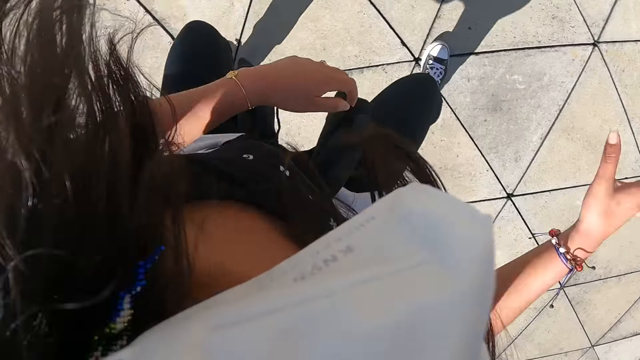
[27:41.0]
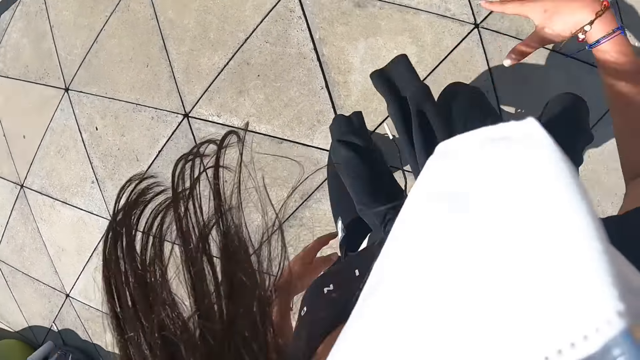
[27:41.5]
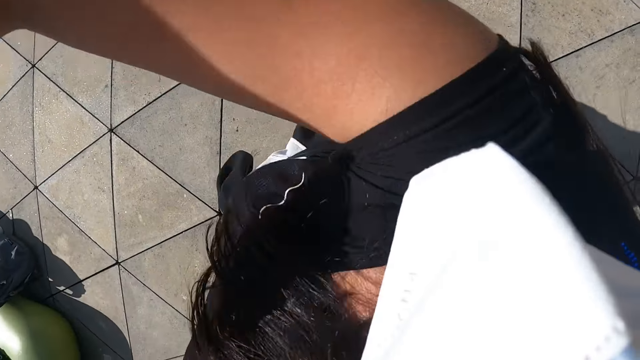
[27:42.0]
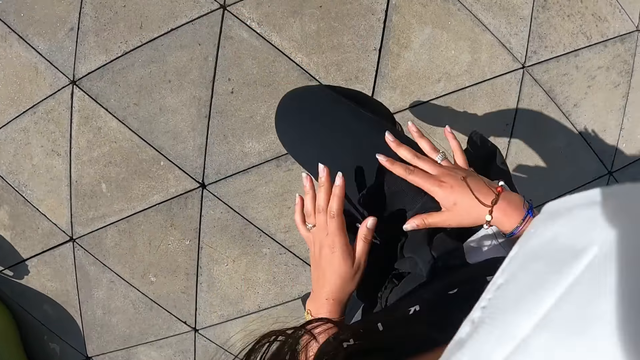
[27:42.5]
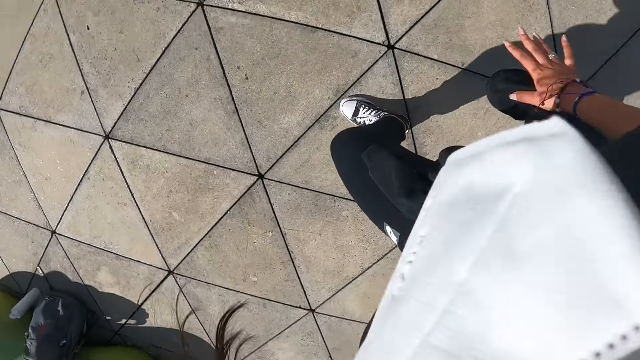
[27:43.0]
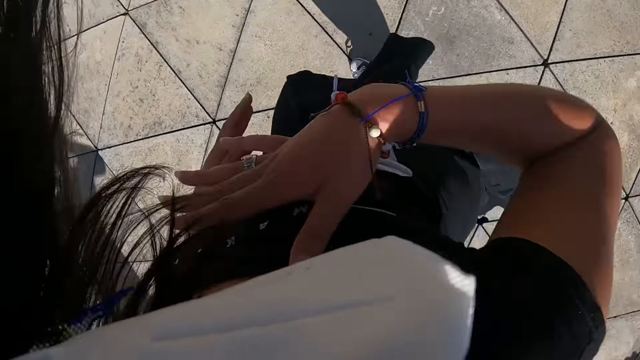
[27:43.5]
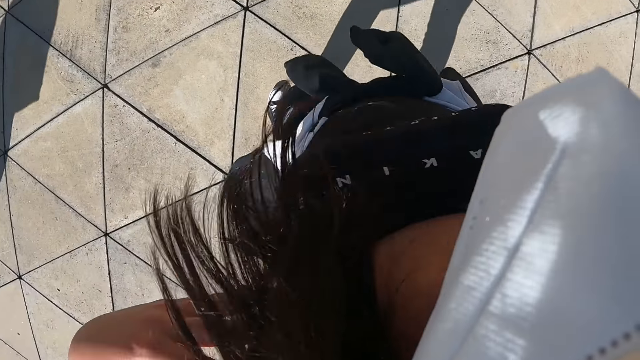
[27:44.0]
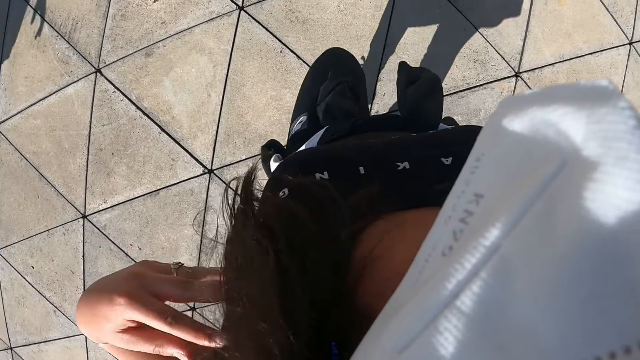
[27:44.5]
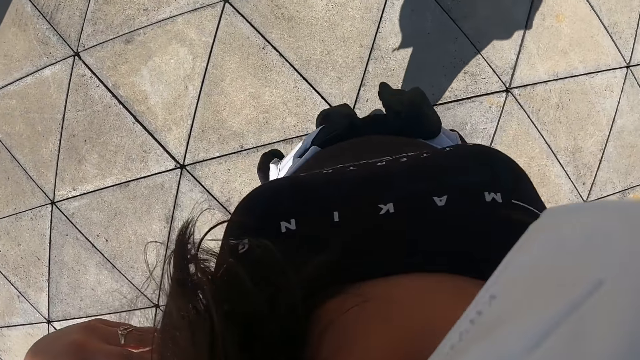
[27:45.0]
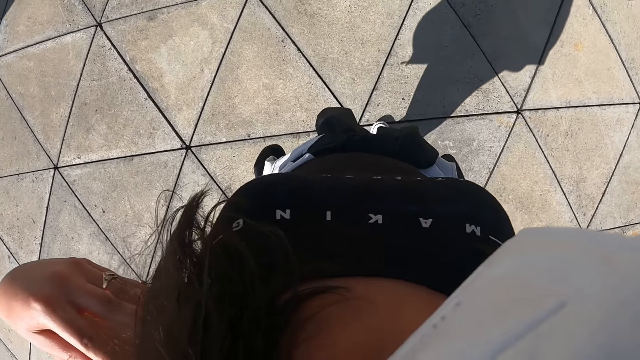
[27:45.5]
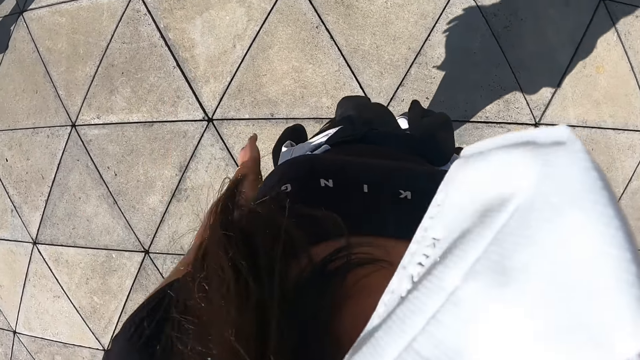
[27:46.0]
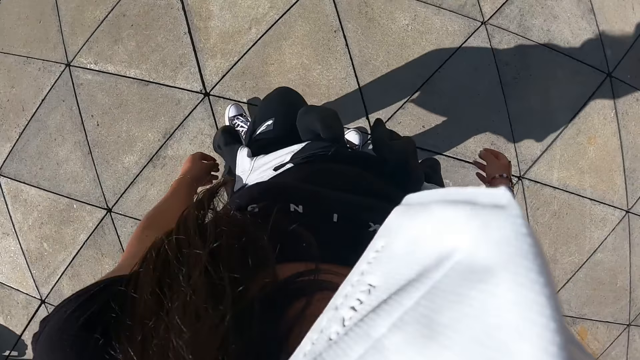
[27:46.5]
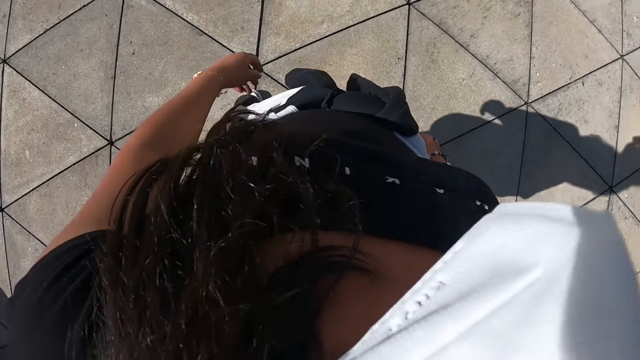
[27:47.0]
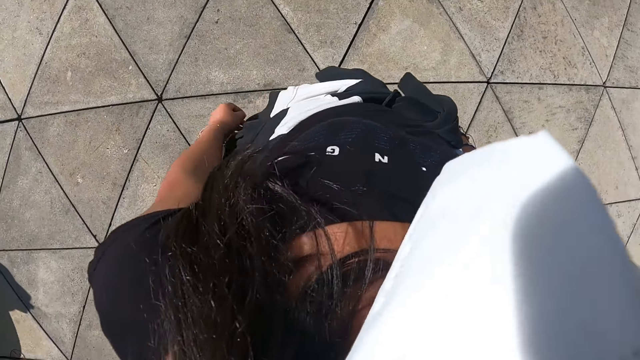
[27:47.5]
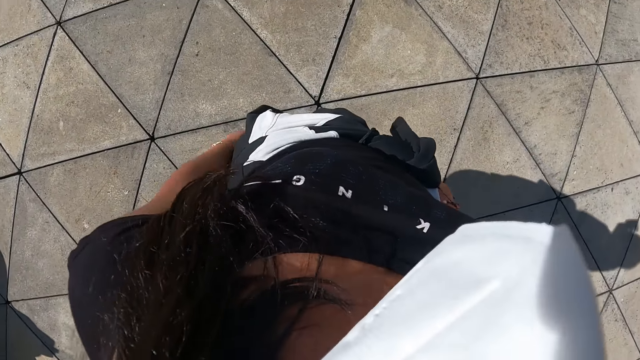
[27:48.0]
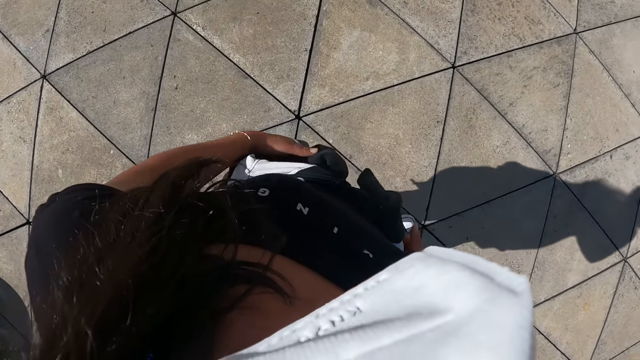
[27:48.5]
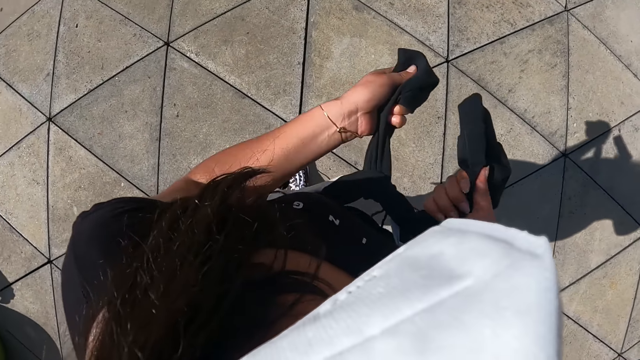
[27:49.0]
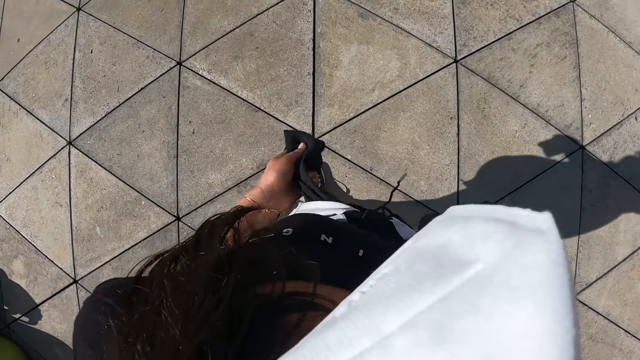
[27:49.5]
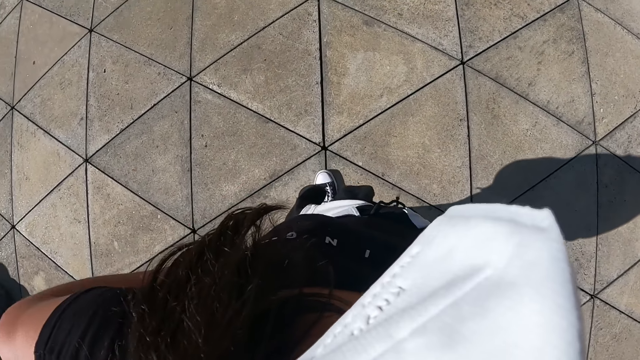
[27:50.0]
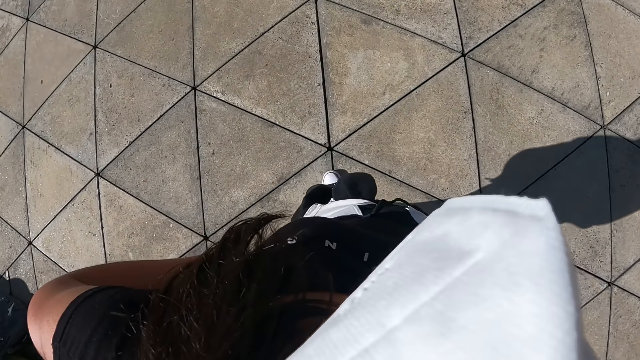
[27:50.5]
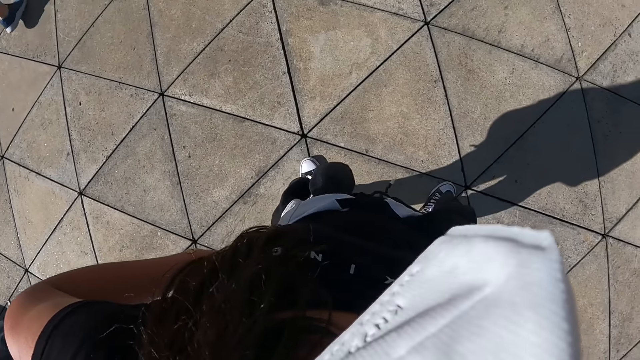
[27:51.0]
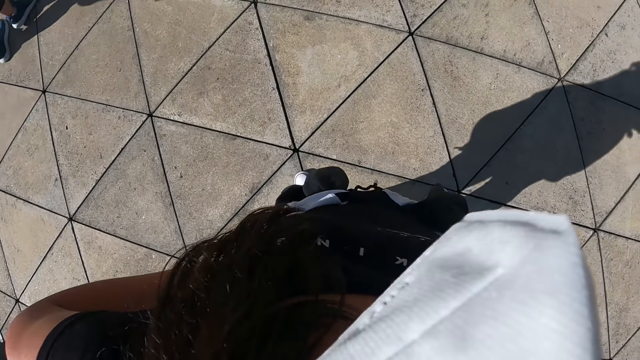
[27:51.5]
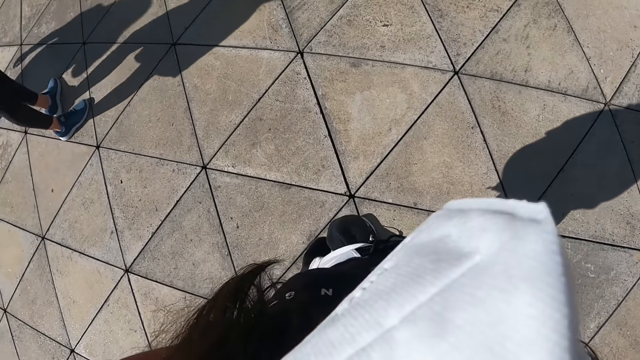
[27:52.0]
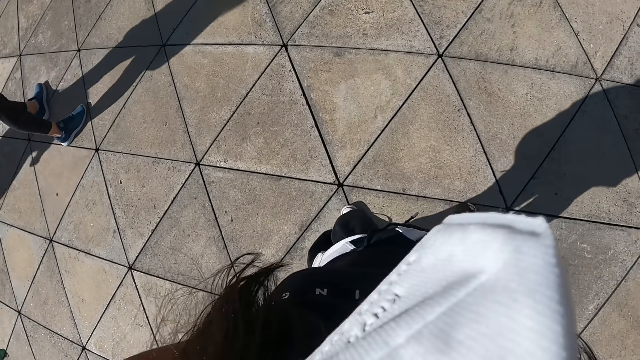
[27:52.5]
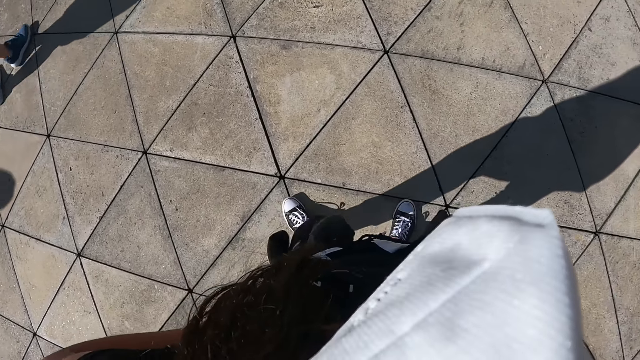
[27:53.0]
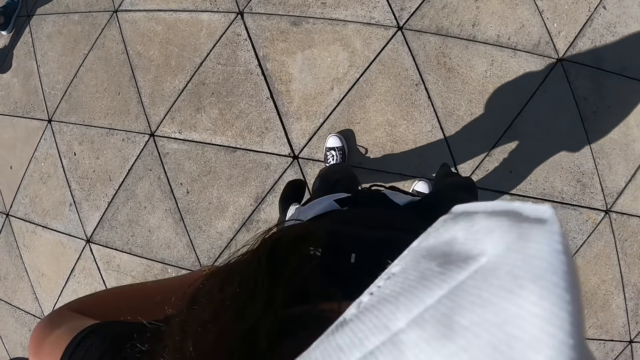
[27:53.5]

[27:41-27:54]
The camera wearer looks around. She tightens a jacket round her waist with her hands. She puts her hands on her waist.

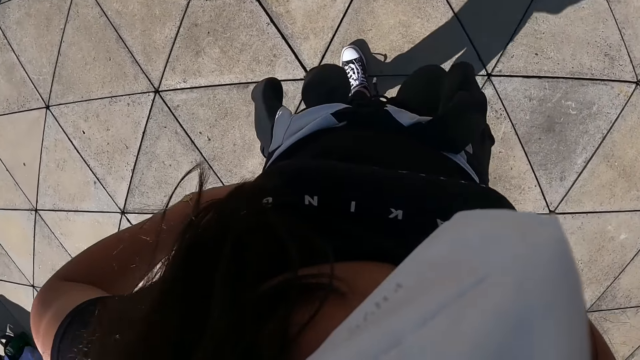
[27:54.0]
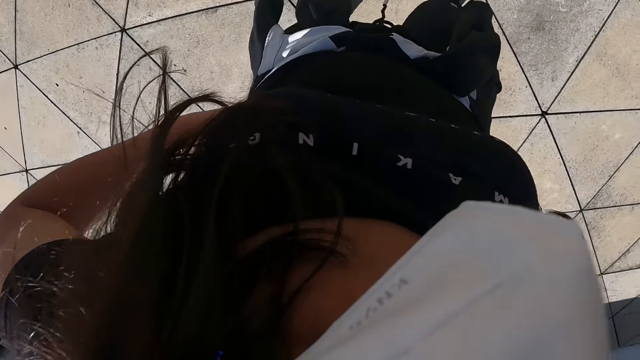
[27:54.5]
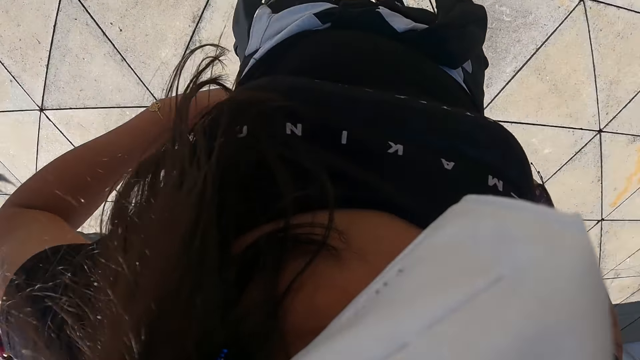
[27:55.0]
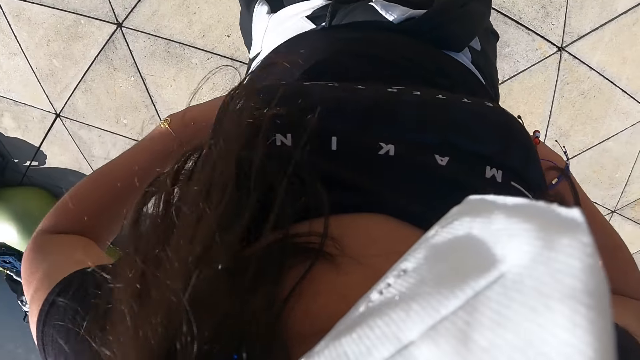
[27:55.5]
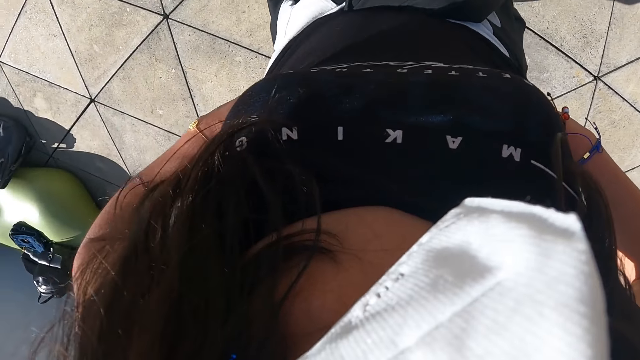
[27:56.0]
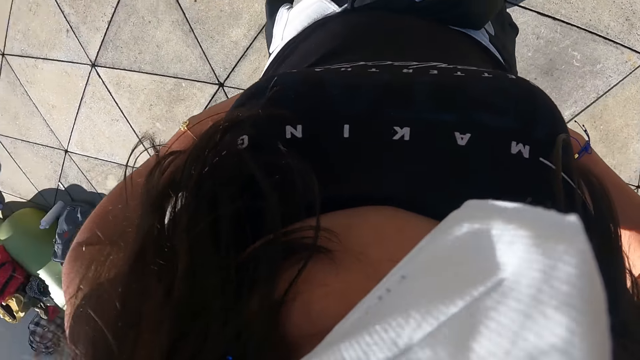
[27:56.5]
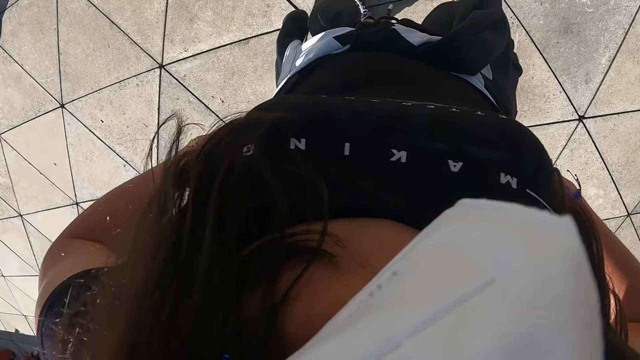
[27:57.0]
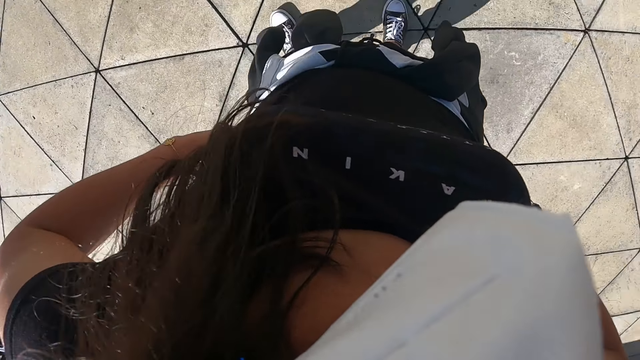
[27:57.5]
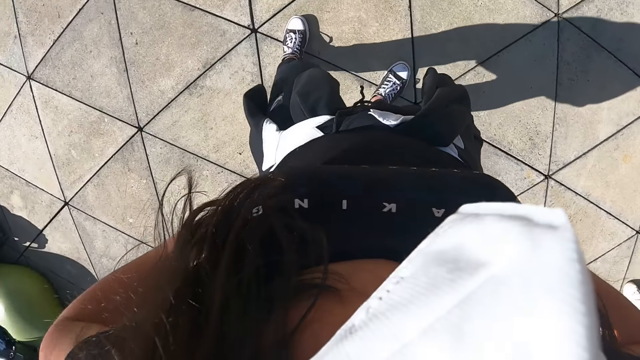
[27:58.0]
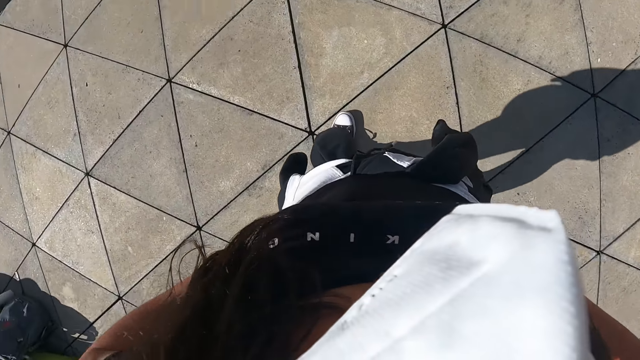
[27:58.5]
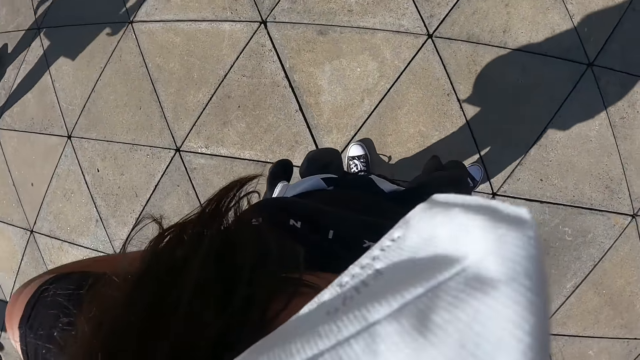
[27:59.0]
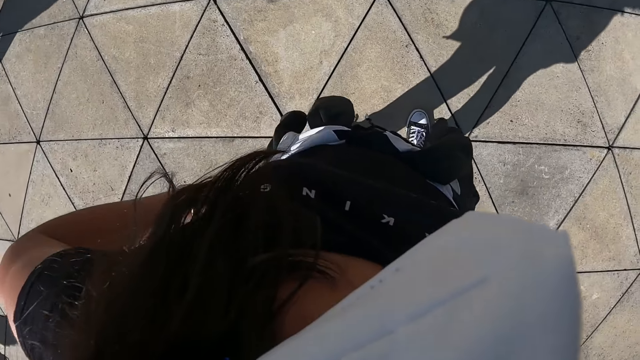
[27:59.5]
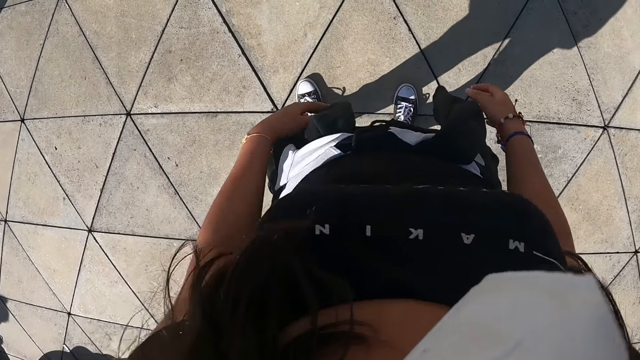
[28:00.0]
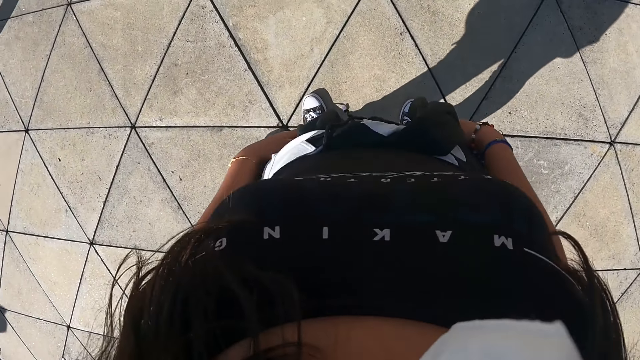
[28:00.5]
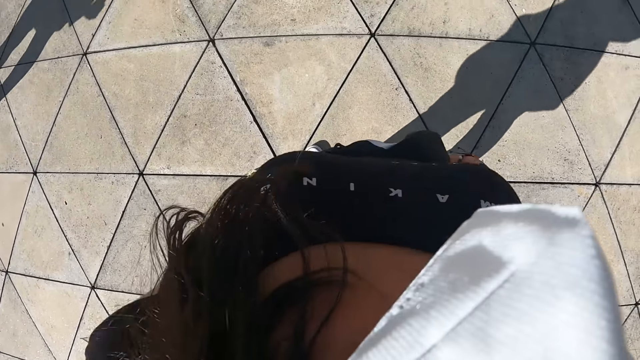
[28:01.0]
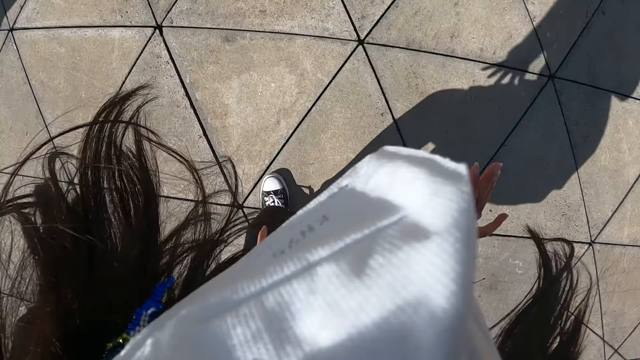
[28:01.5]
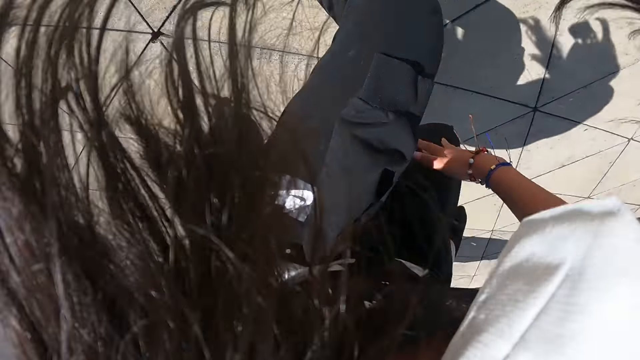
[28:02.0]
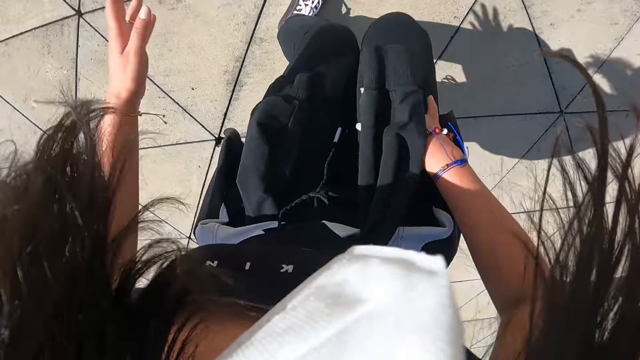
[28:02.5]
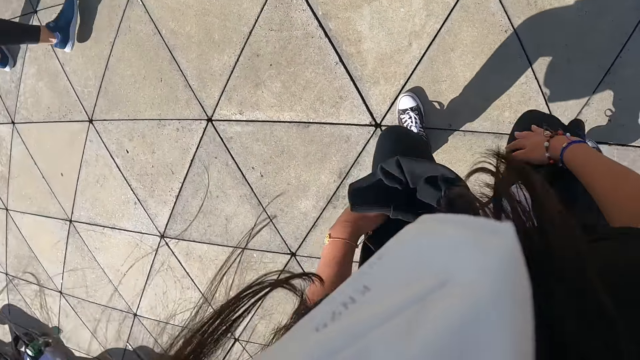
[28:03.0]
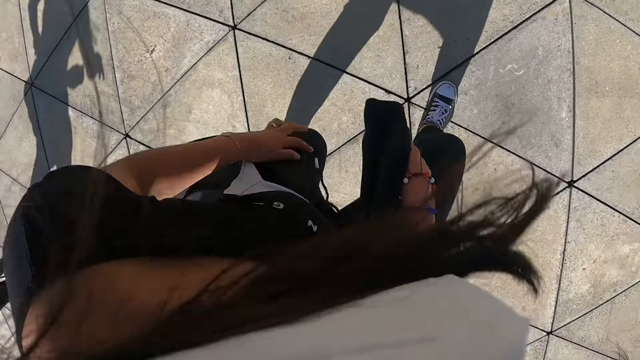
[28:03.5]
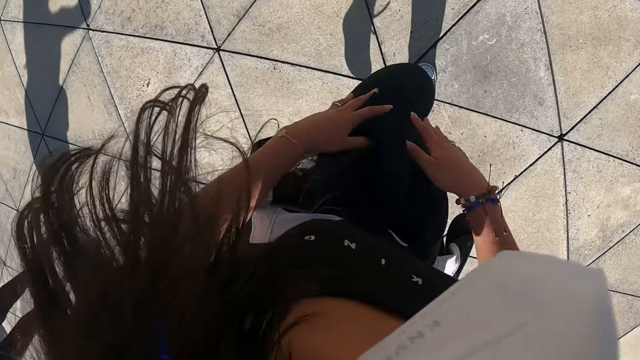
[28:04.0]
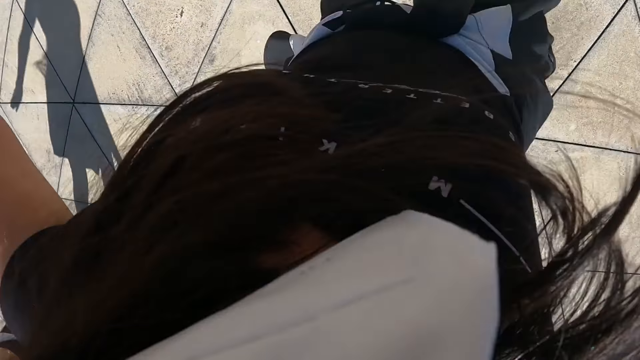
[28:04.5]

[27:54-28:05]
The camera wearer looks around. She dances. She exercises her body on the fitness ground.
